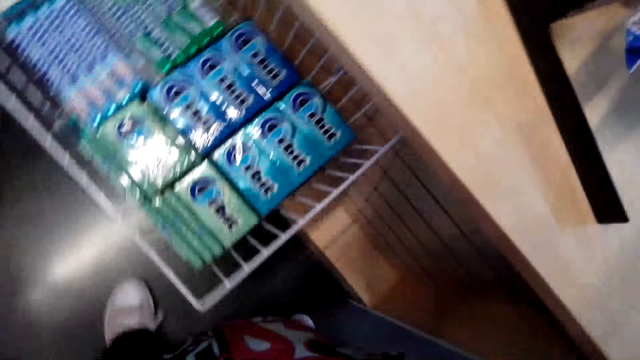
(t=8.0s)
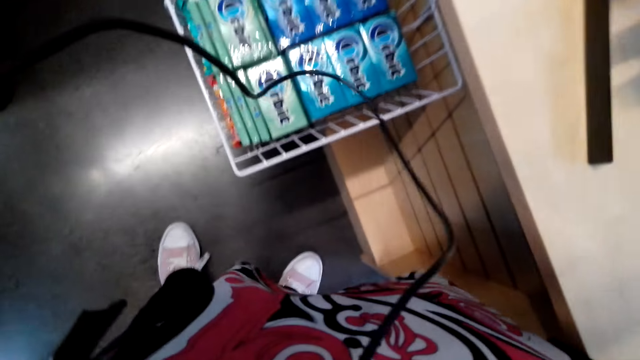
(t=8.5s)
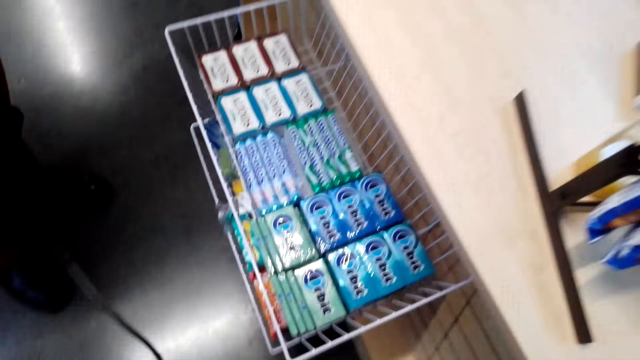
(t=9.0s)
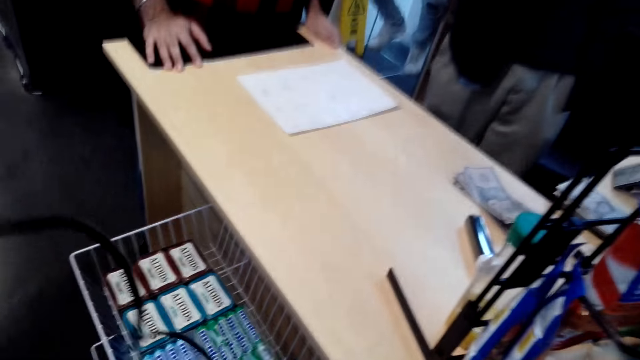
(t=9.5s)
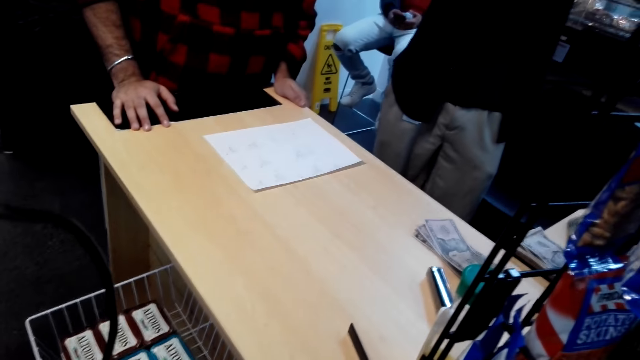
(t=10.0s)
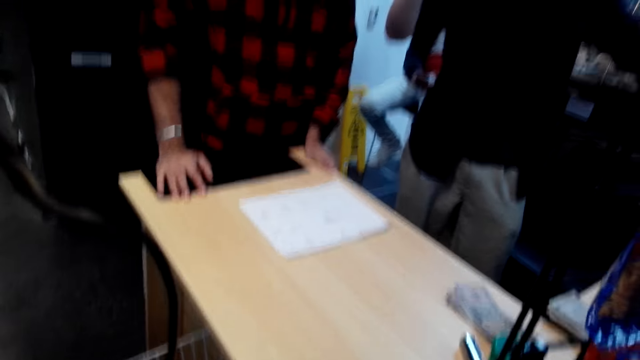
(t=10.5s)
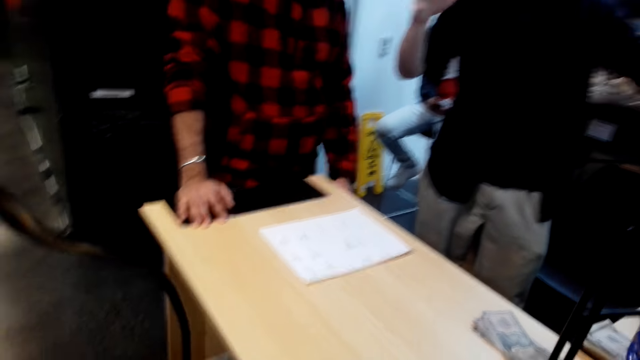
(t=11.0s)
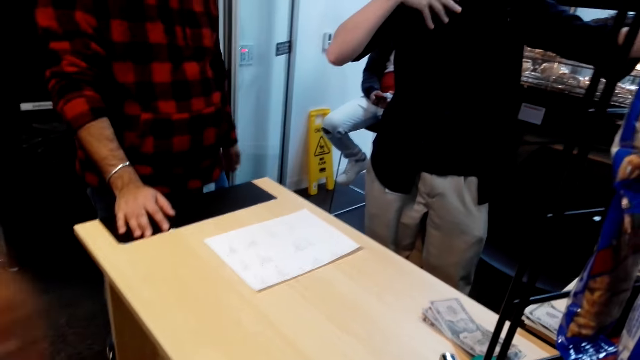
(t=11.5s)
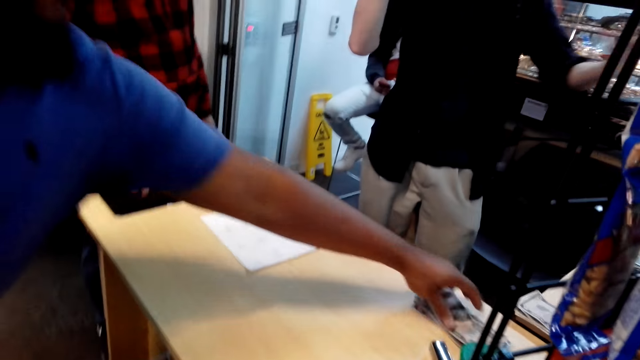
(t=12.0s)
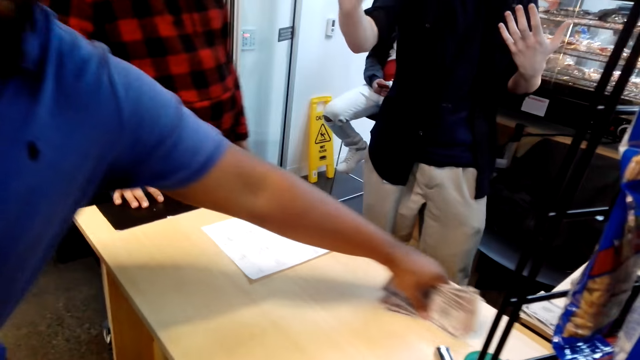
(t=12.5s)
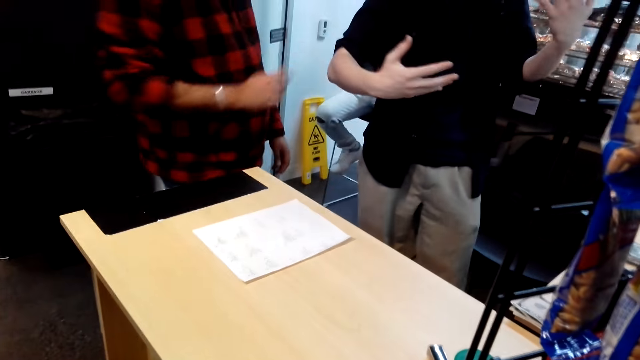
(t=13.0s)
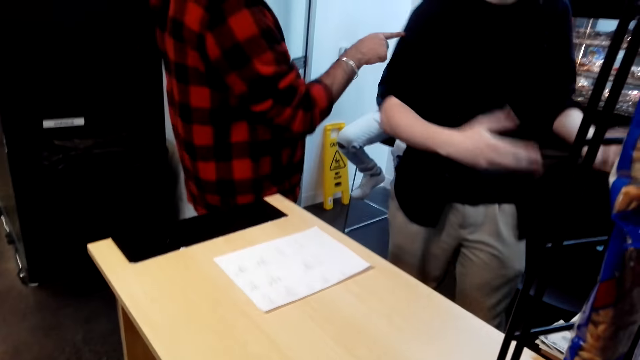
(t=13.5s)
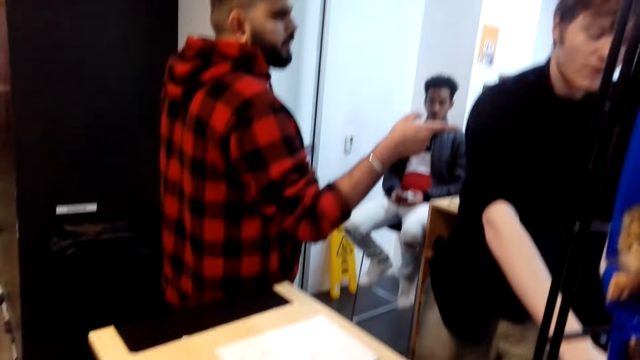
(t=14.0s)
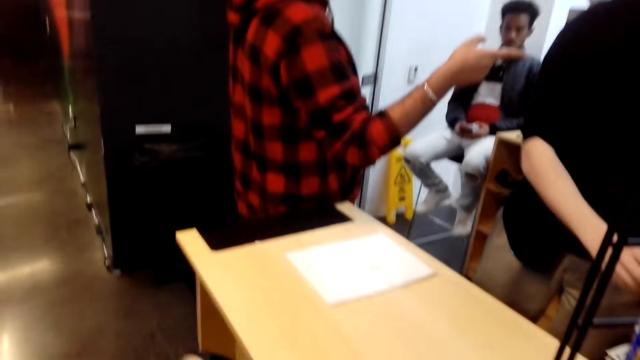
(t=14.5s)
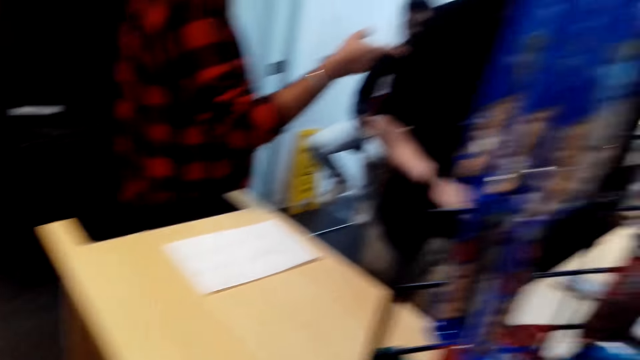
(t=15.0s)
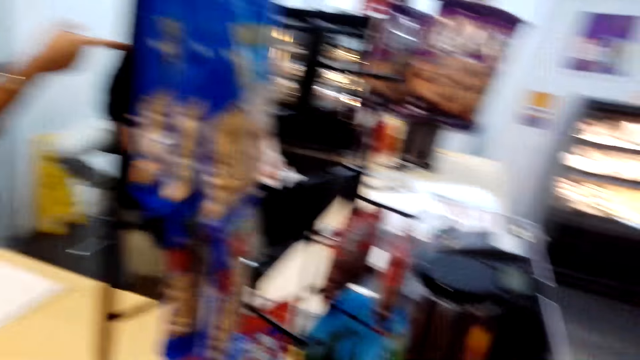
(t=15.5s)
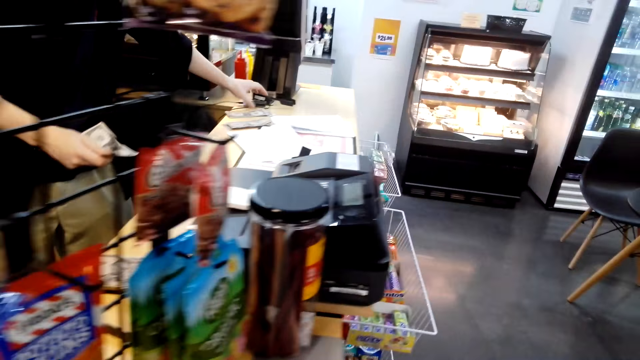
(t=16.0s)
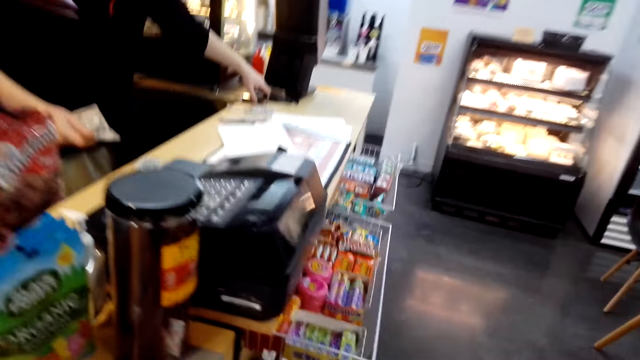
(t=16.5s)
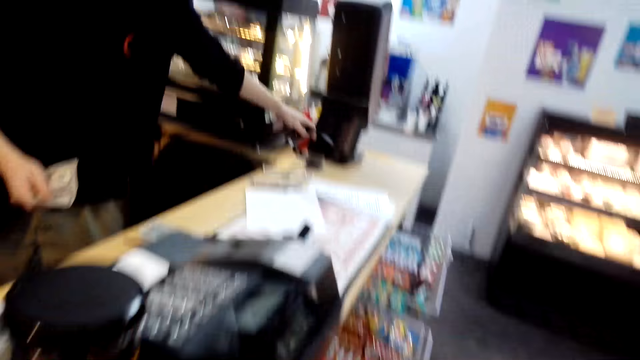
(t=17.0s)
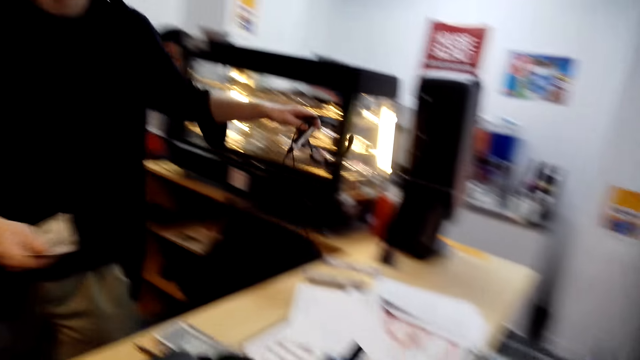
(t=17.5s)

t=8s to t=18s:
The camera wearer drops the cable. A man stands. Another man removes his hand from the table. A third man picks up money. The second man points at the first man. The first man moves his hands. The first man picks up headphones.

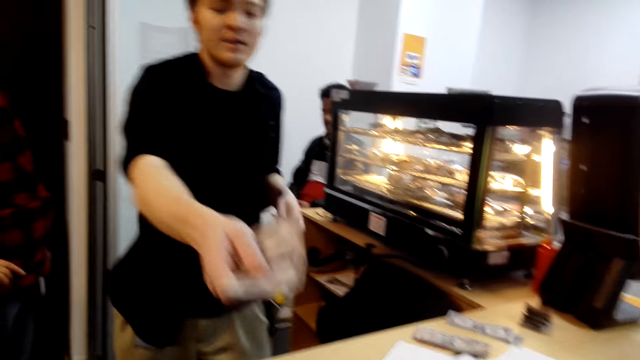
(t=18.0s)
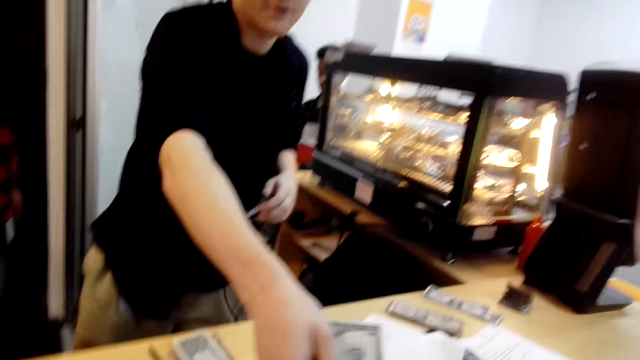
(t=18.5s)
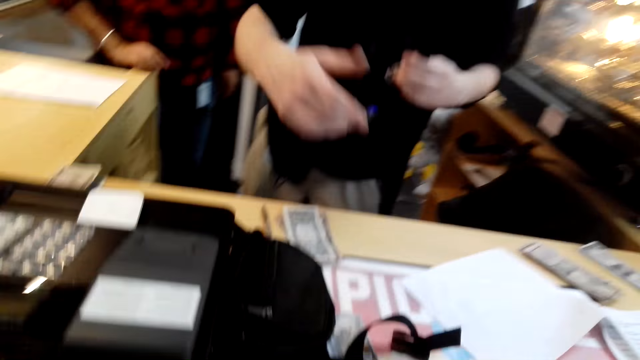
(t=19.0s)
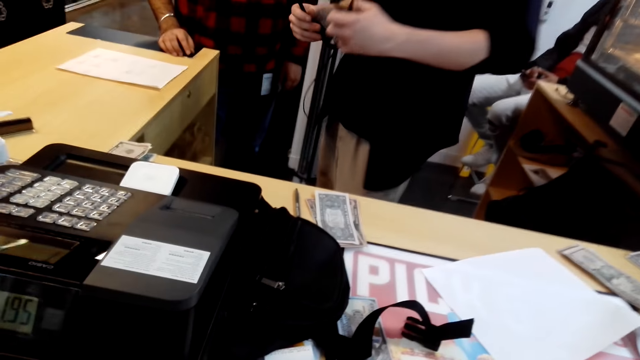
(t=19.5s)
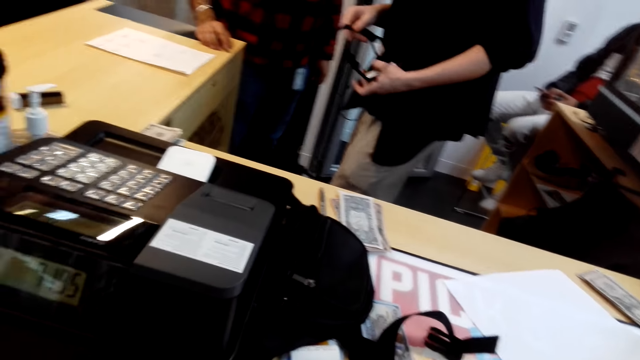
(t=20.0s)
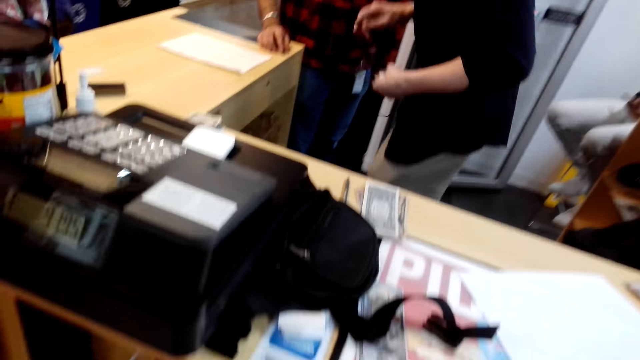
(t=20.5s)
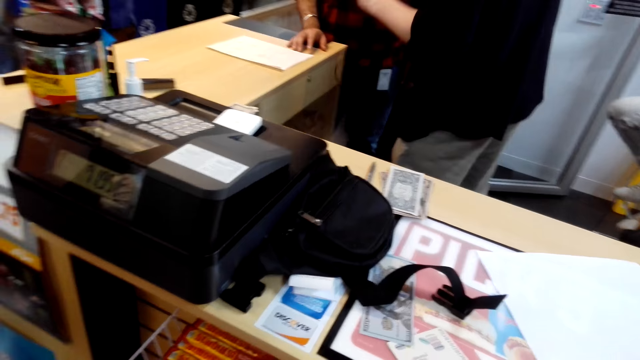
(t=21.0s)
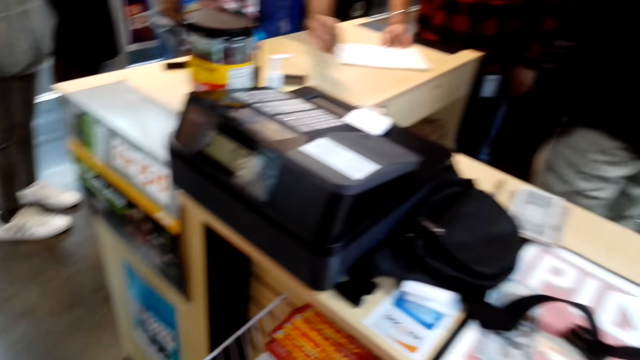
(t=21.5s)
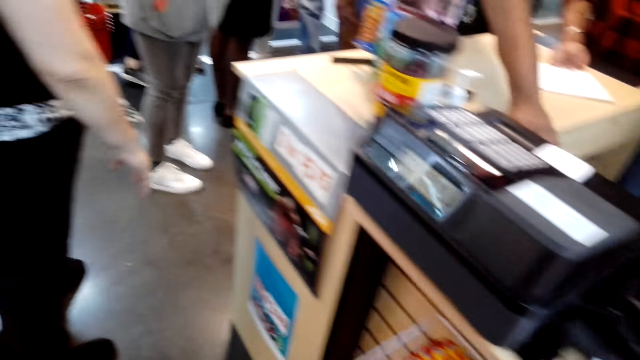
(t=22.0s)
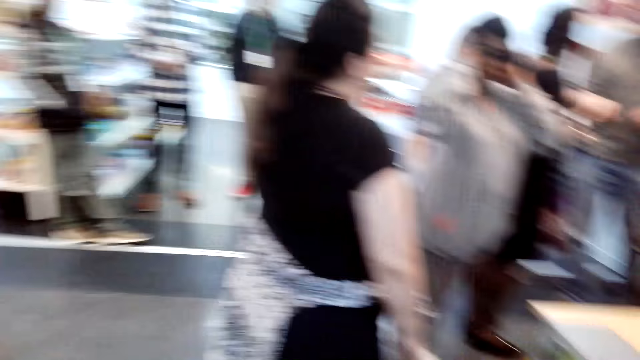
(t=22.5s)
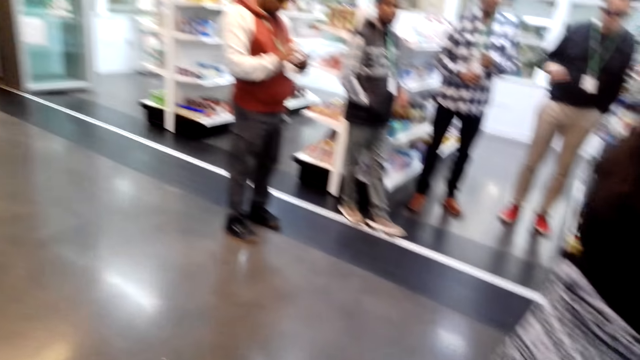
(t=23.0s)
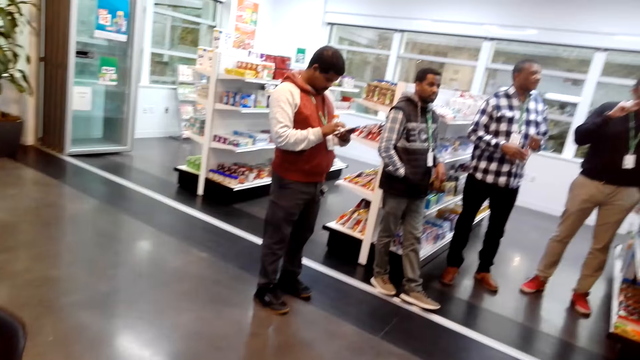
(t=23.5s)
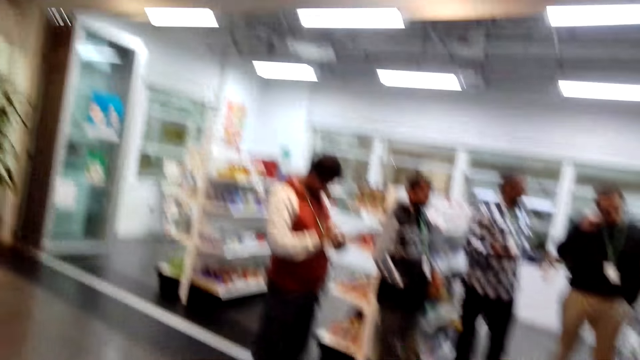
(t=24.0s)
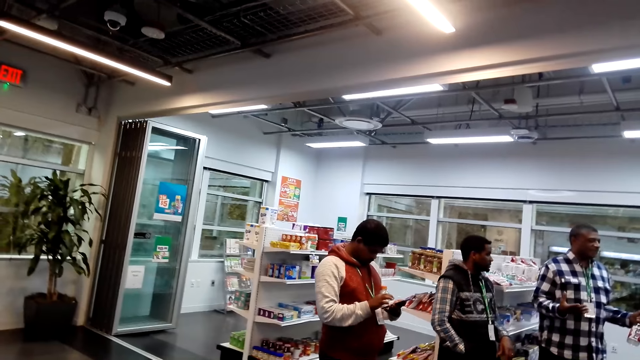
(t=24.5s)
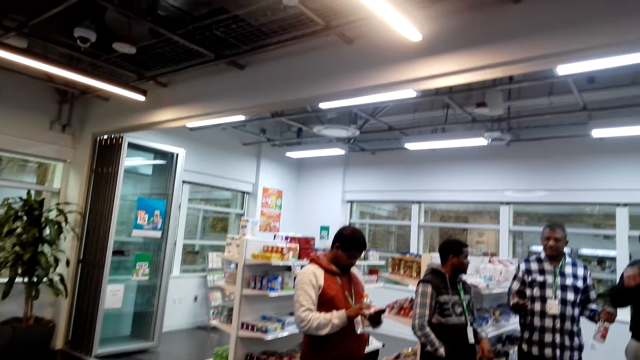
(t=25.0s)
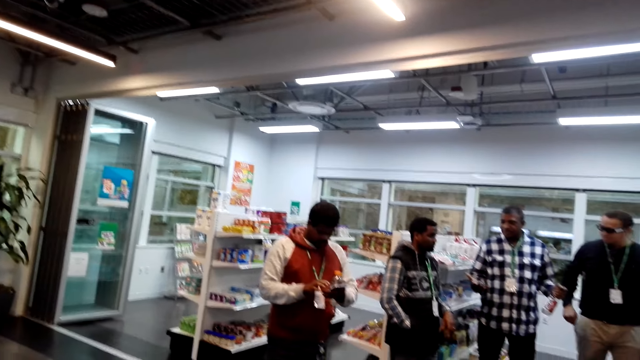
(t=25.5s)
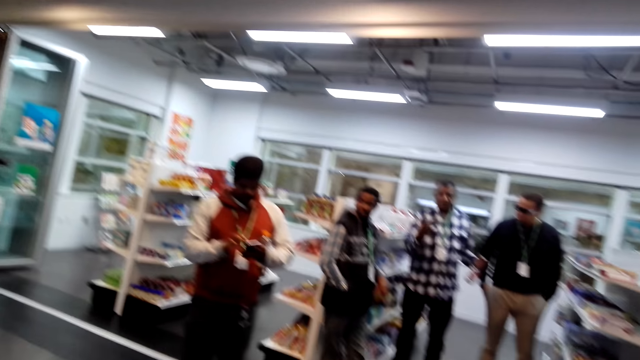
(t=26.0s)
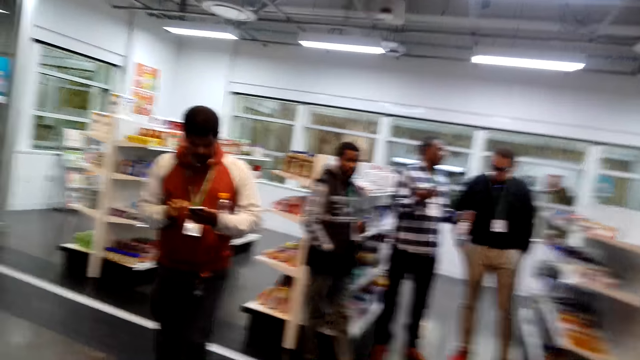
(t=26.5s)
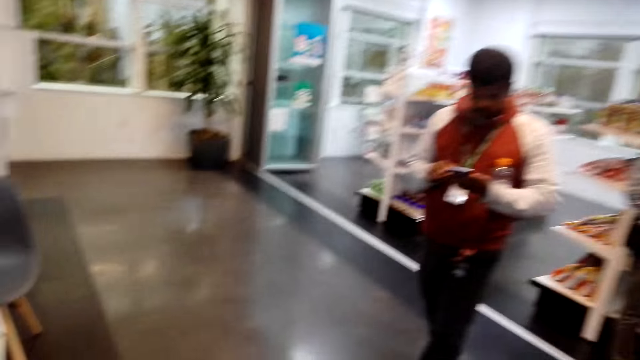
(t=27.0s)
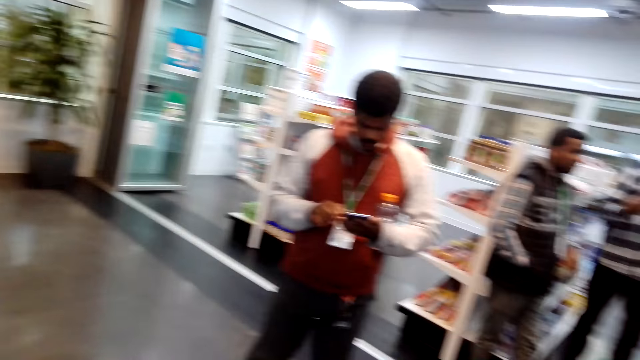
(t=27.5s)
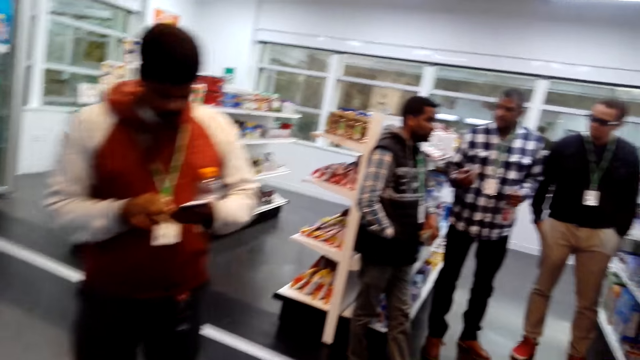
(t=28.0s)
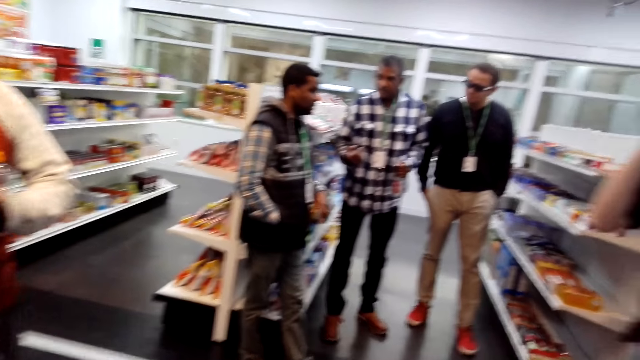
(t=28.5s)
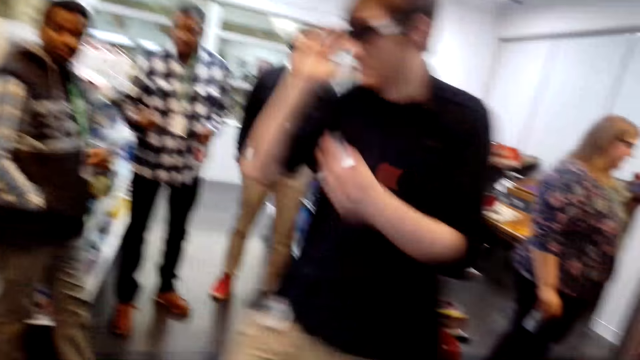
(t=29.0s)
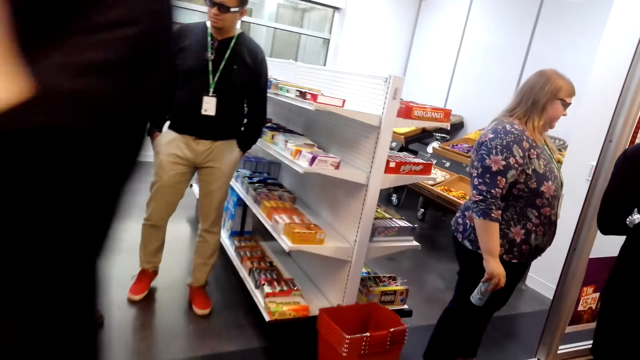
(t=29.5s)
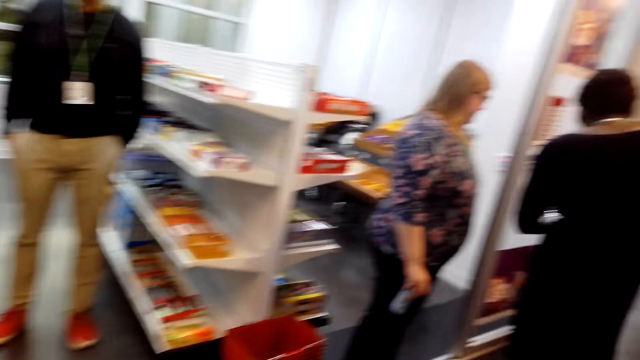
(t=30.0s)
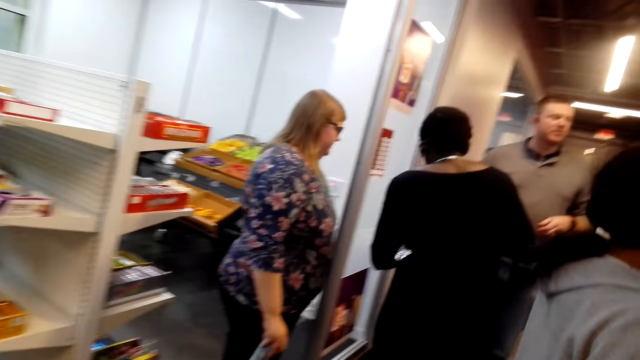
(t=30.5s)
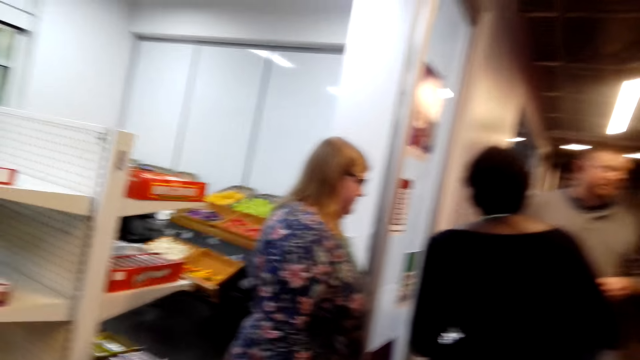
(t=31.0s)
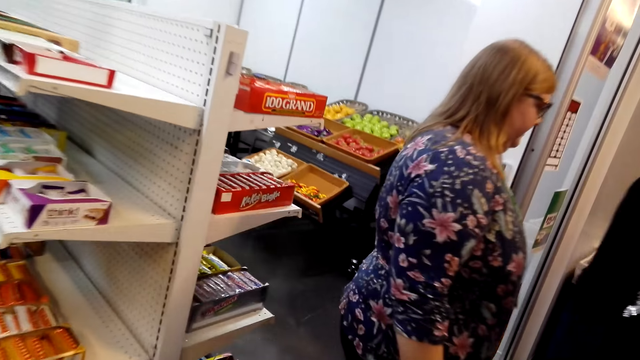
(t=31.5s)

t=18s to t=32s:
The camera wearer collects money from a man. The man gives the camera wearer money. The camera wearer looks around. Another man lifts his hand. A third man uses a phone. A fourth man moves his hands. The third man moves. The first man walks across. A woman stands.
